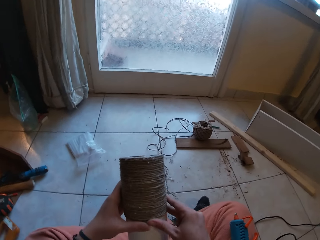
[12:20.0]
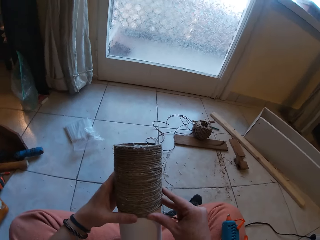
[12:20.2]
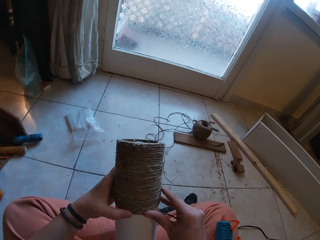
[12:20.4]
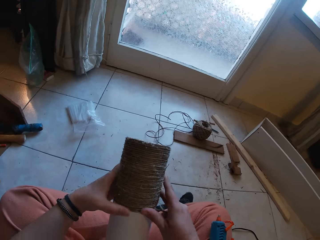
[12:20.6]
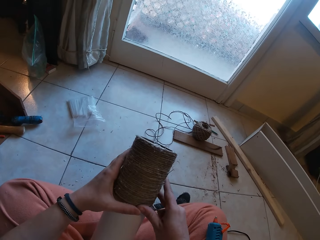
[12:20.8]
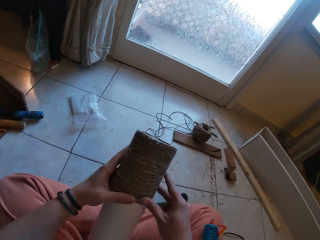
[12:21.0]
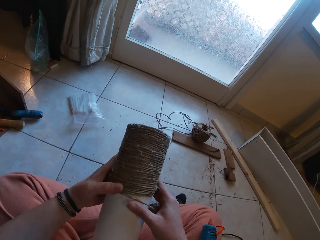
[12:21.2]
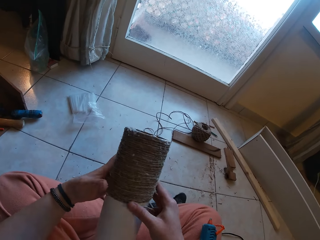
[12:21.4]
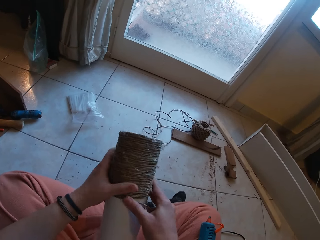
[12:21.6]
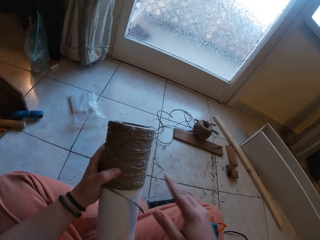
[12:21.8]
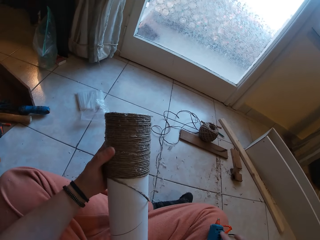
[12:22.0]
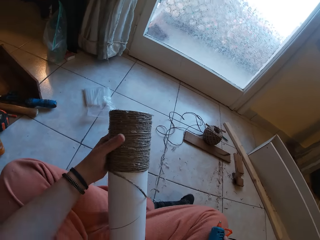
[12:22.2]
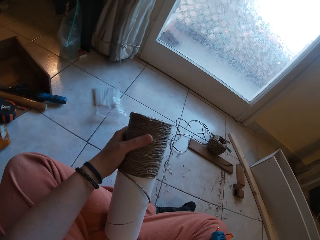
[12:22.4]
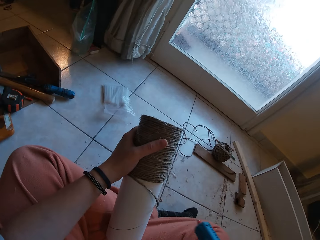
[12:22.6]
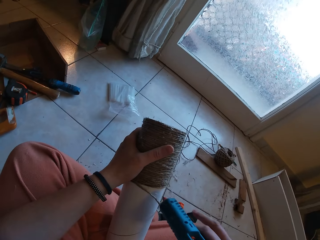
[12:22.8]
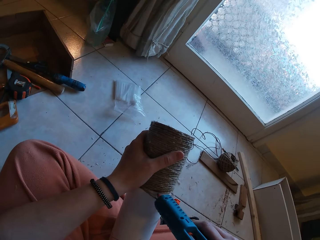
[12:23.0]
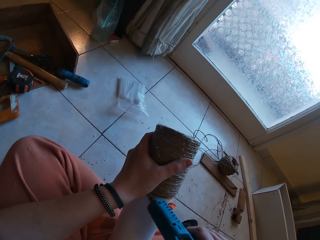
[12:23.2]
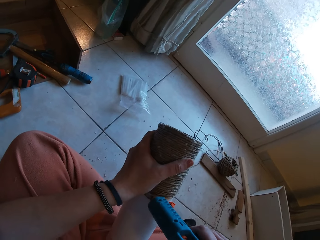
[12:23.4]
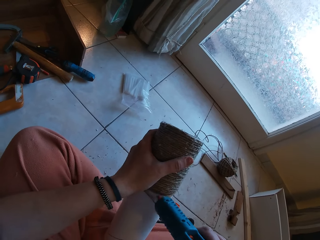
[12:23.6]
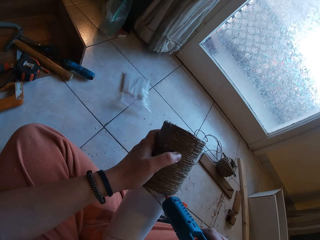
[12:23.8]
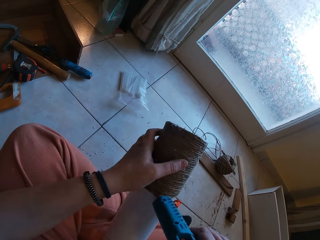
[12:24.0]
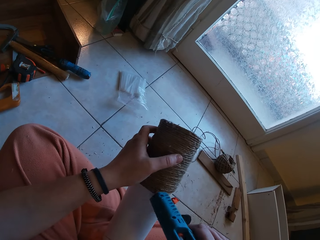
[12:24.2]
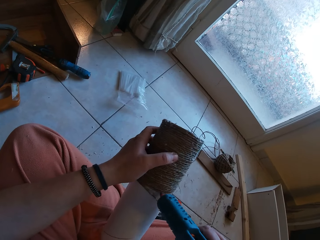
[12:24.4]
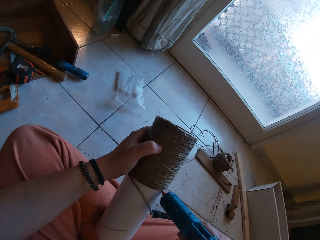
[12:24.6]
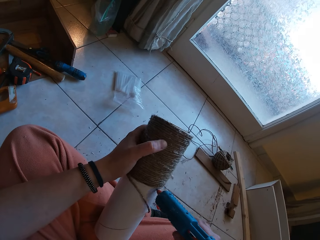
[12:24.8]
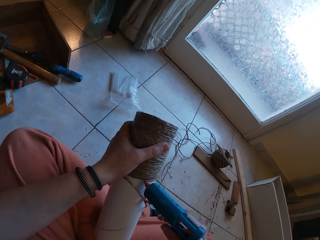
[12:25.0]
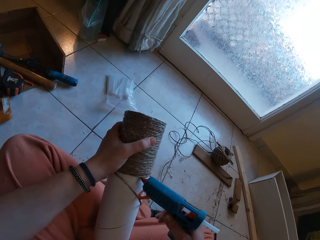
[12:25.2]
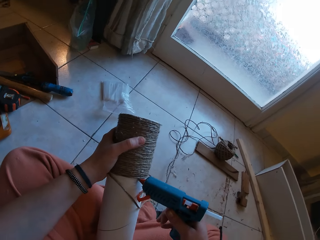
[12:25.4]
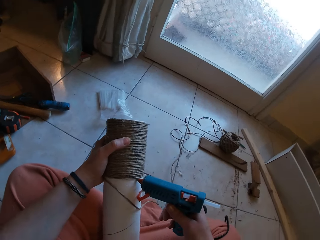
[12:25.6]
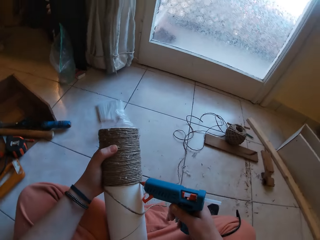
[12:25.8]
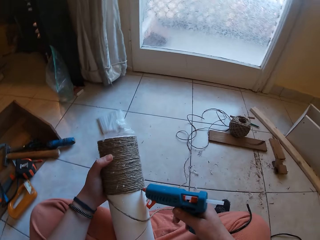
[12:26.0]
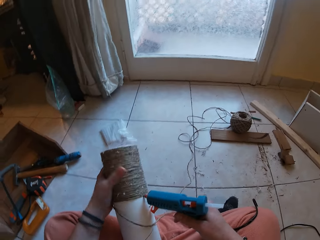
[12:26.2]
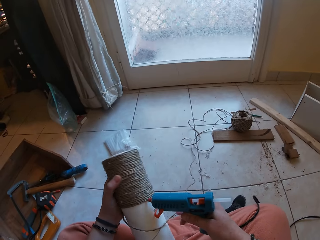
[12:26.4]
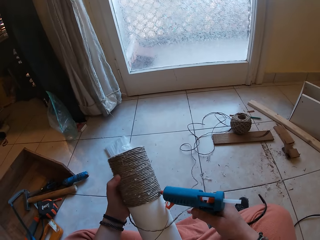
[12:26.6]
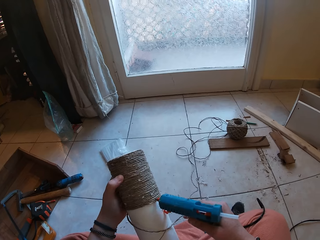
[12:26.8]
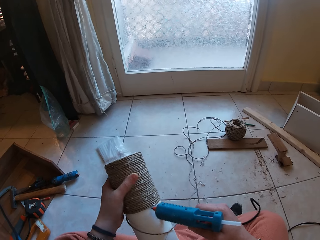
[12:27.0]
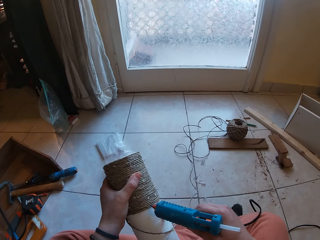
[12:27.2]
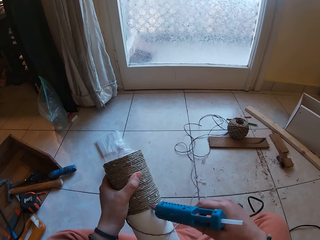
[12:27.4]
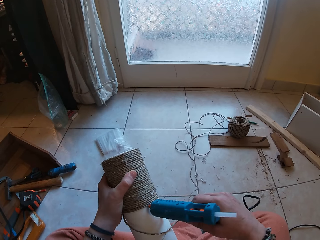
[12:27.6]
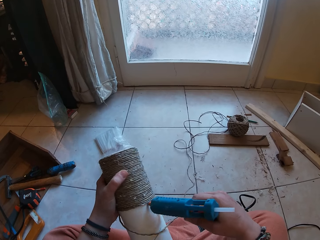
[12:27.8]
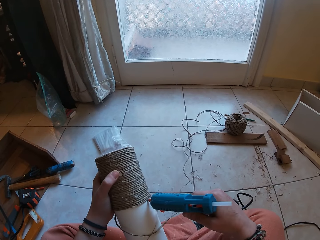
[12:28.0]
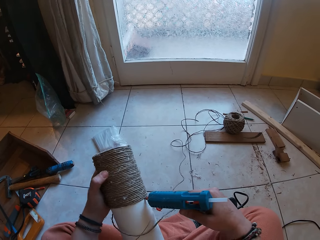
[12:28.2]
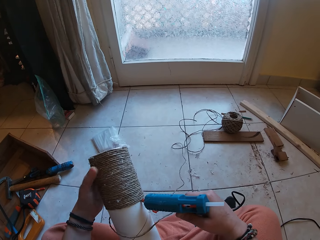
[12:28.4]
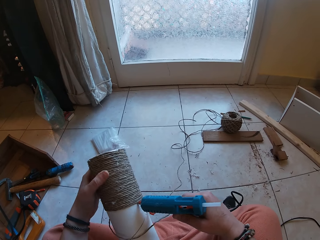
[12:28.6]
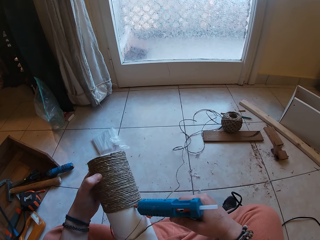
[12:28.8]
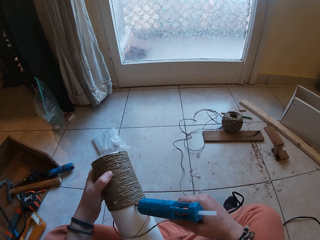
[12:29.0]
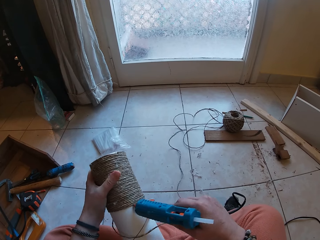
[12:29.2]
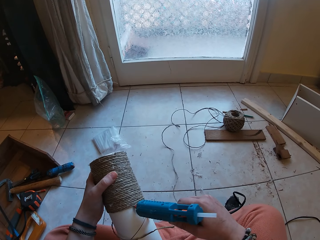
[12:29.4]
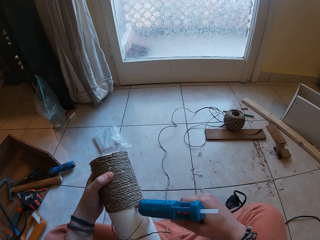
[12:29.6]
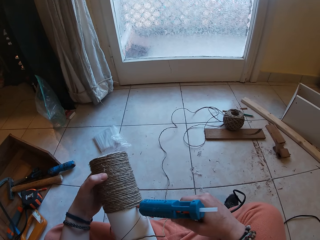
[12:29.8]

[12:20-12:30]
The camera wearer picks up the gun. He applies glue on the yarn with the glue gun in his right hand.

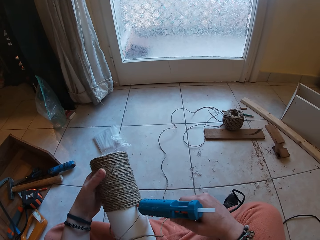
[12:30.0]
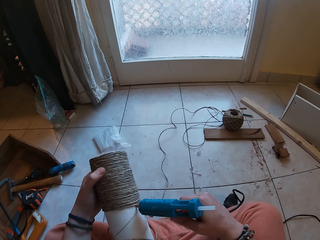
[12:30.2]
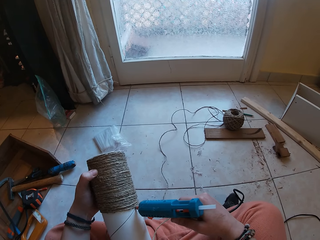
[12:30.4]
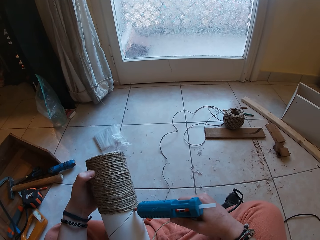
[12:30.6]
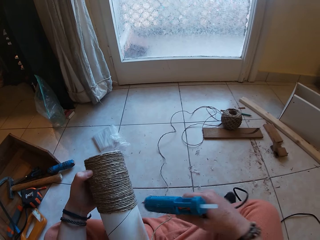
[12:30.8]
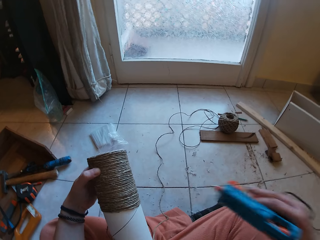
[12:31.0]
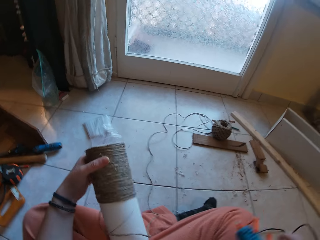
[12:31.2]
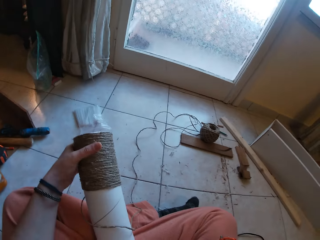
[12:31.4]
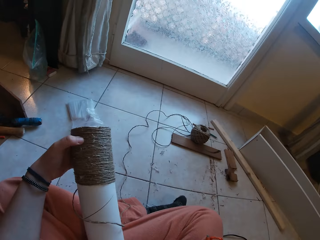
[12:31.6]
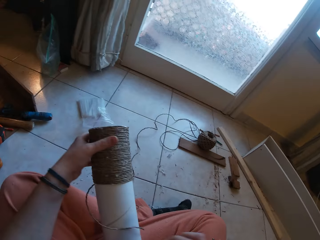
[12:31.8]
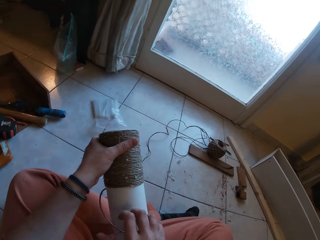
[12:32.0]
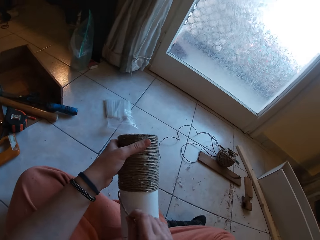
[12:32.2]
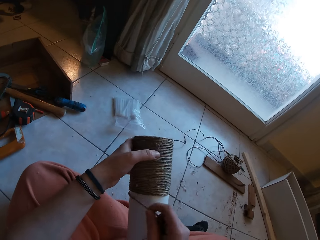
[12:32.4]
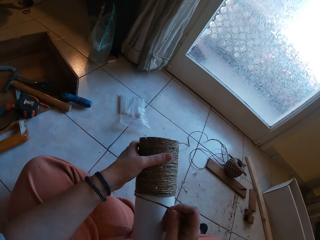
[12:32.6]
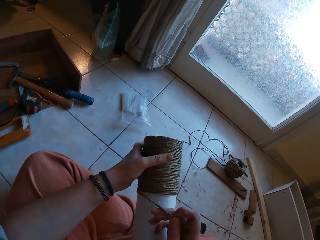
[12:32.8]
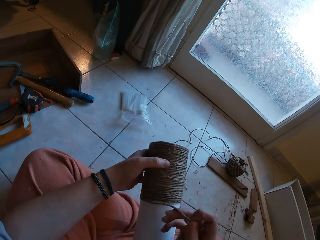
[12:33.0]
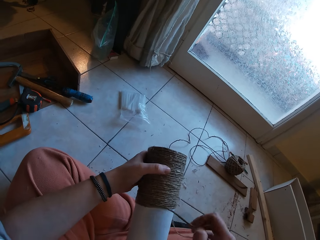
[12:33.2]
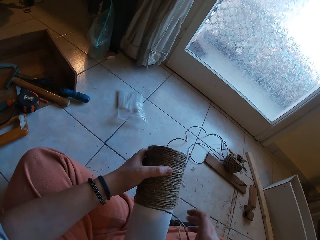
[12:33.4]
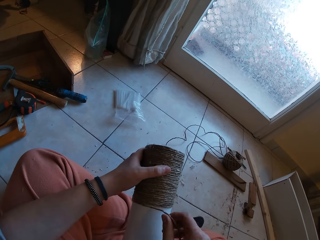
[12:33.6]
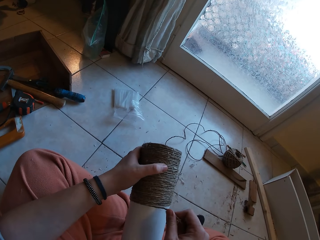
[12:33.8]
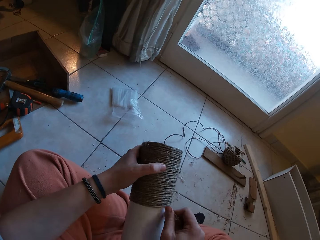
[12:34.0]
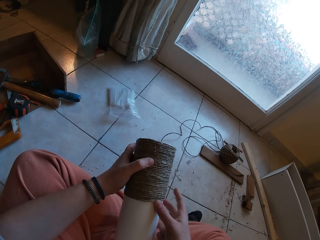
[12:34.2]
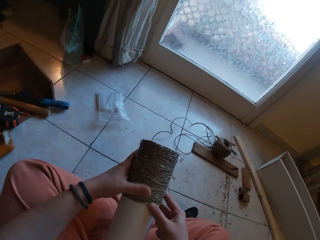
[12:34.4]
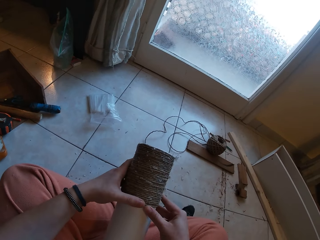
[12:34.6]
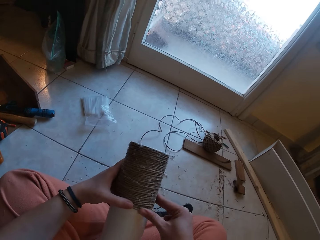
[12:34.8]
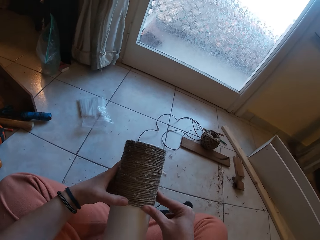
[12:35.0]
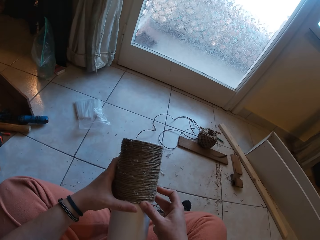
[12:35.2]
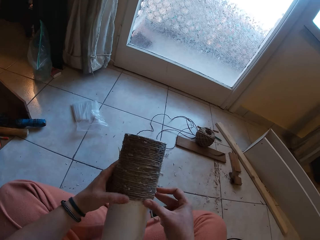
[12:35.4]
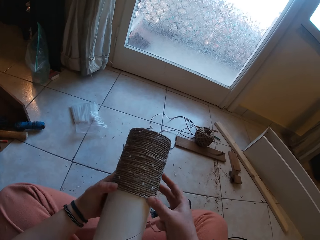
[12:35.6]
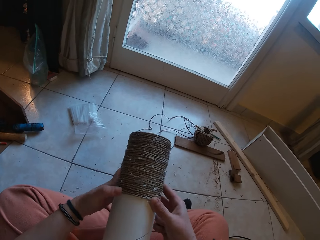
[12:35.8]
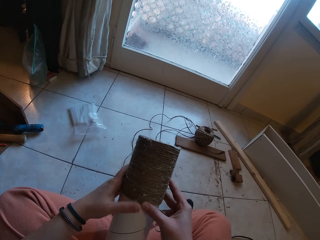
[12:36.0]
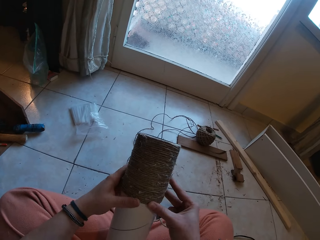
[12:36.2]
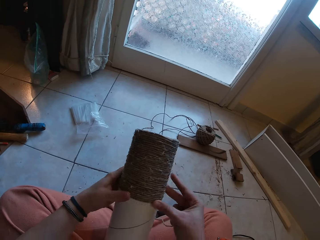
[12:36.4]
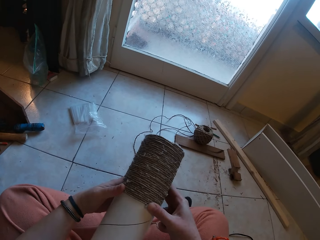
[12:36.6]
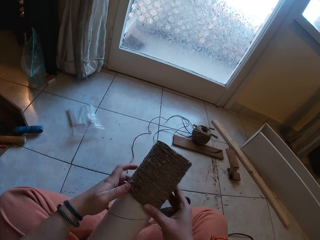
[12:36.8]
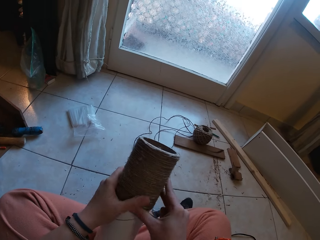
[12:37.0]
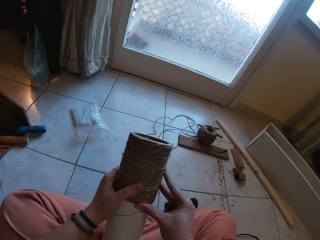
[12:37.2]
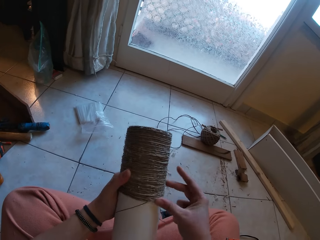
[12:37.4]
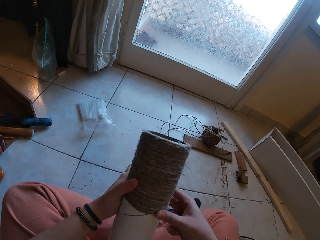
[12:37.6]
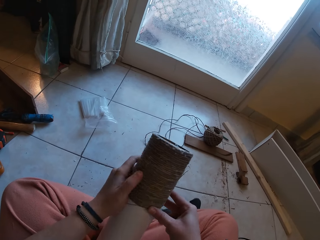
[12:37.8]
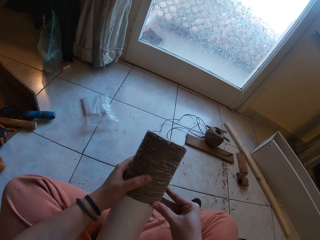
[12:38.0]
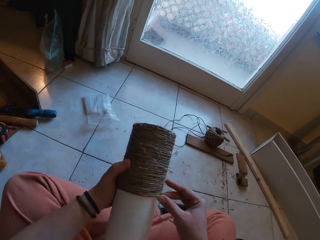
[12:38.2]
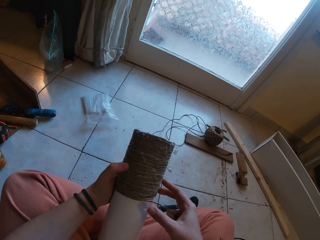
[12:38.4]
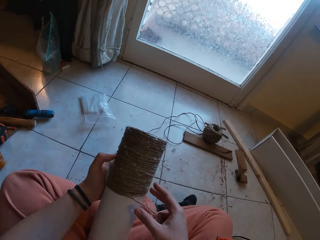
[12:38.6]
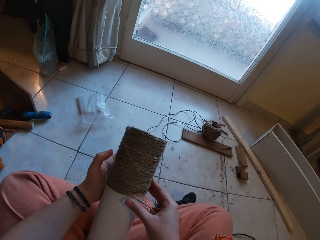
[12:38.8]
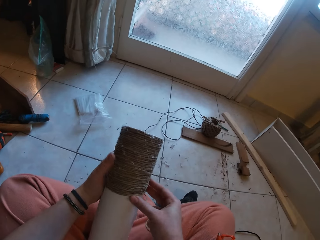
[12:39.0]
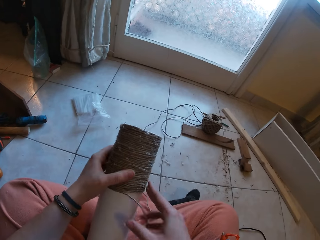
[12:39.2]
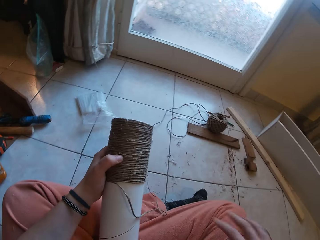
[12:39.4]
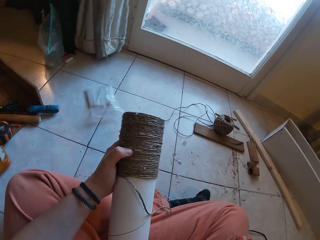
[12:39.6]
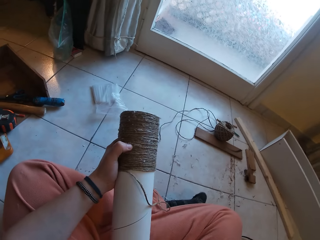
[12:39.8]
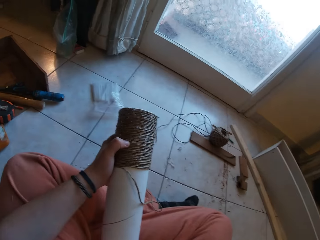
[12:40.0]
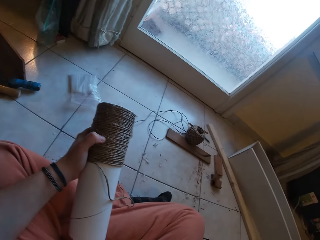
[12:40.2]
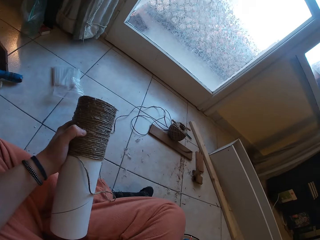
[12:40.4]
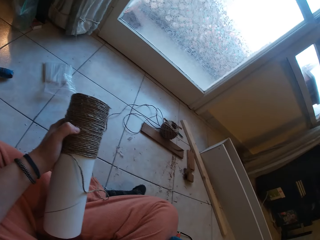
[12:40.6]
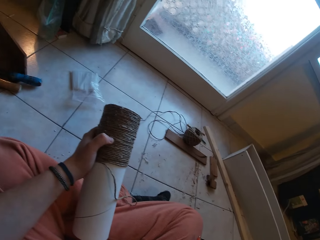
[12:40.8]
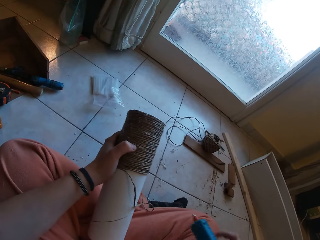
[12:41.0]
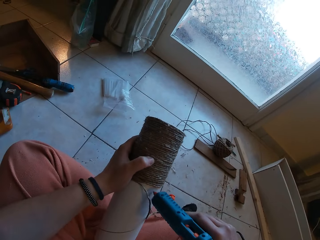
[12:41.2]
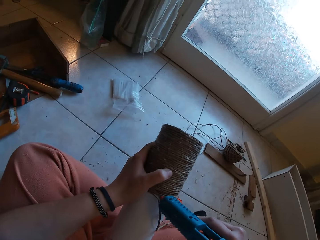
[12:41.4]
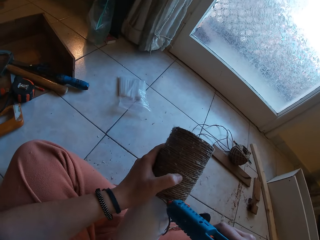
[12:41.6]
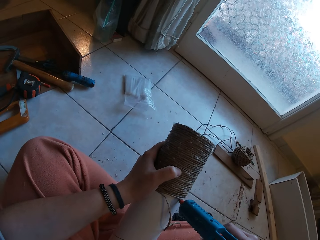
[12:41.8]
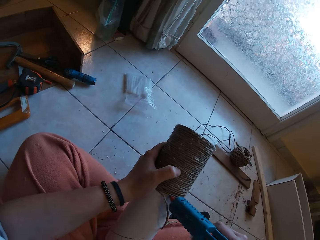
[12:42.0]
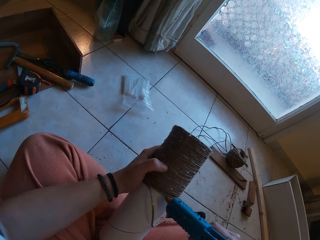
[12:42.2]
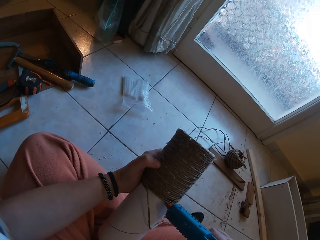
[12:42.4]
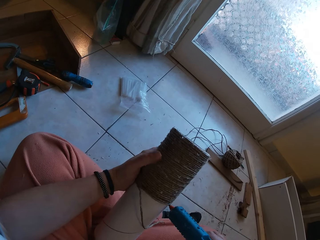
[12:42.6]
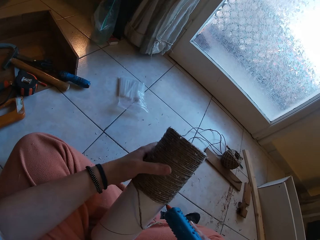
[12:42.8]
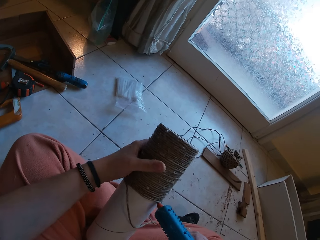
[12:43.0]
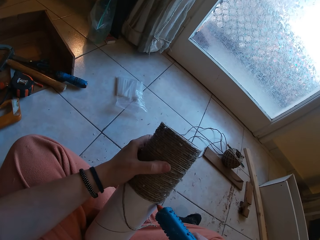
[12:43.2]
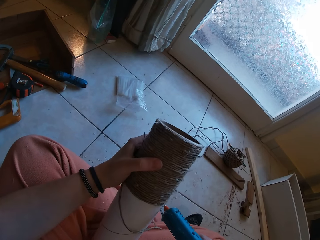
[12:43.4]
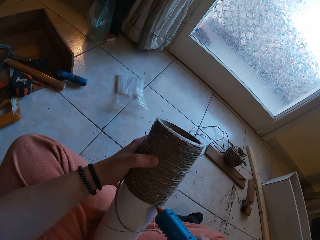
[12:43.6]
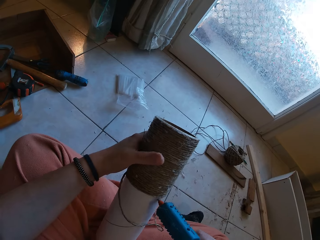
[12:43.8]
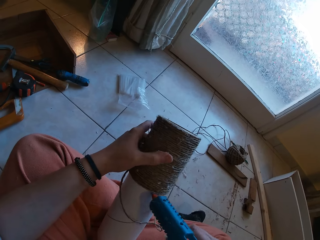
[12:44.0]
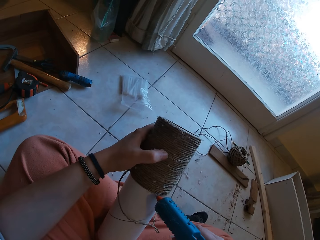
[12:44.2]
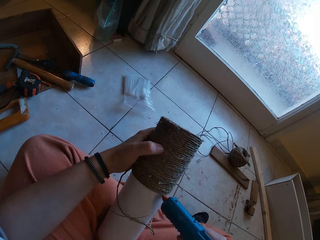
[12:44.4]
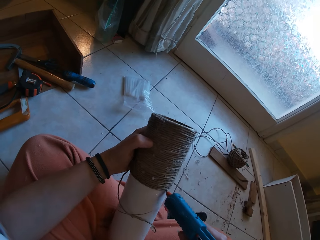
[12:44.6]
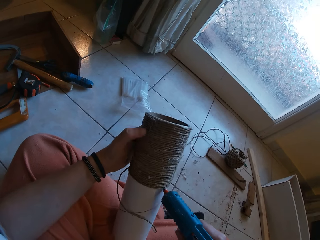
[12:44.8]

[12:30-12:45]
The camera wearer drops the gun. He glues the yarn around the yarn cylinder gently with both hands. He rolls the rope around the box. He applies glue on the yarn with a glue gun in his right hand.
